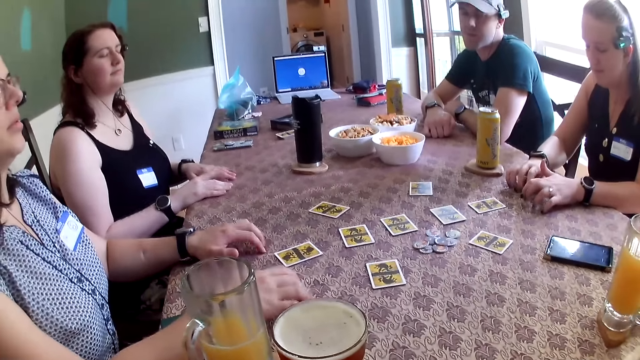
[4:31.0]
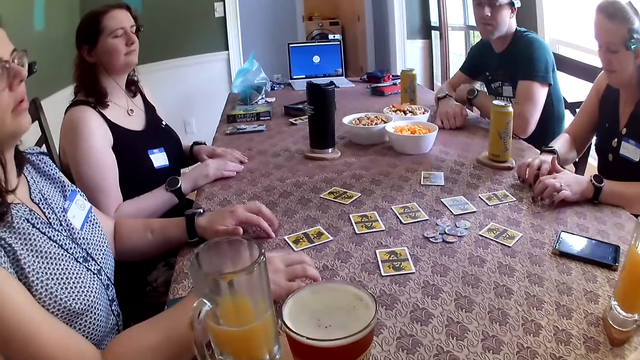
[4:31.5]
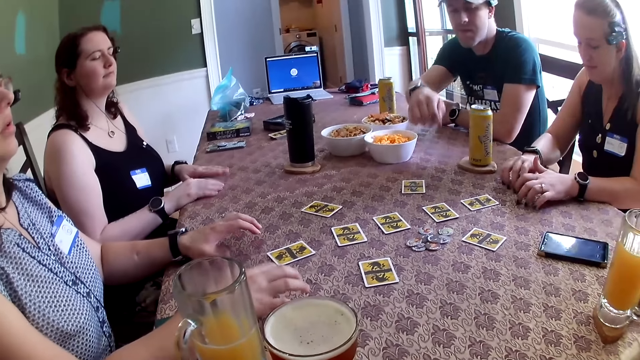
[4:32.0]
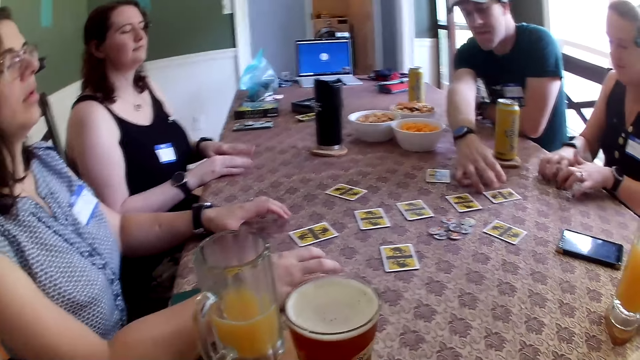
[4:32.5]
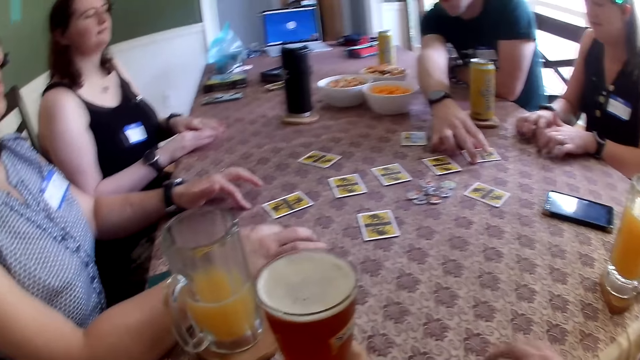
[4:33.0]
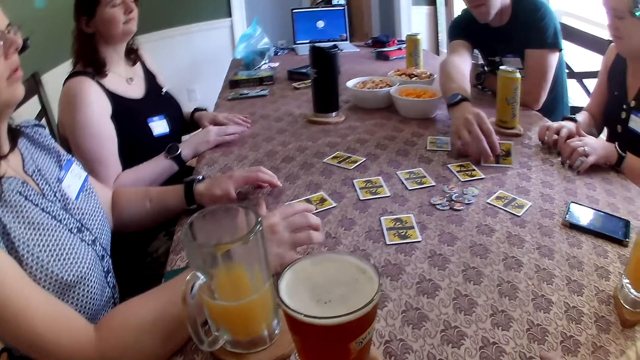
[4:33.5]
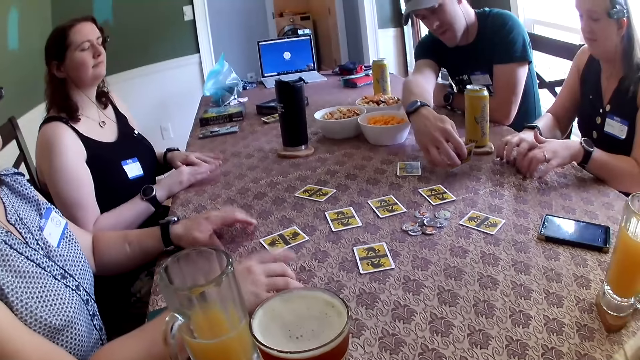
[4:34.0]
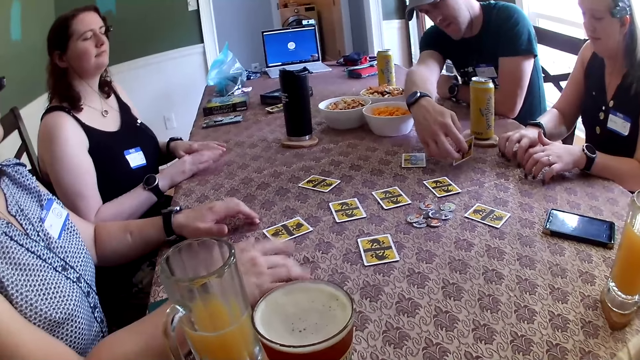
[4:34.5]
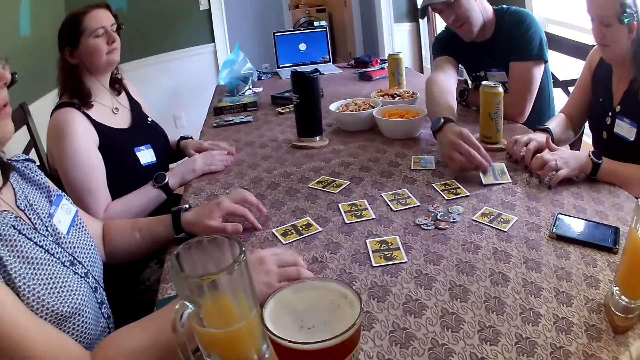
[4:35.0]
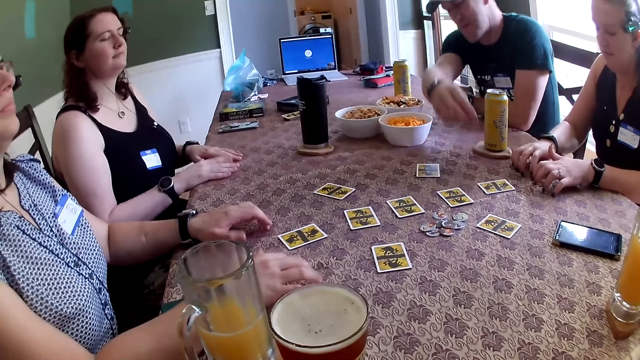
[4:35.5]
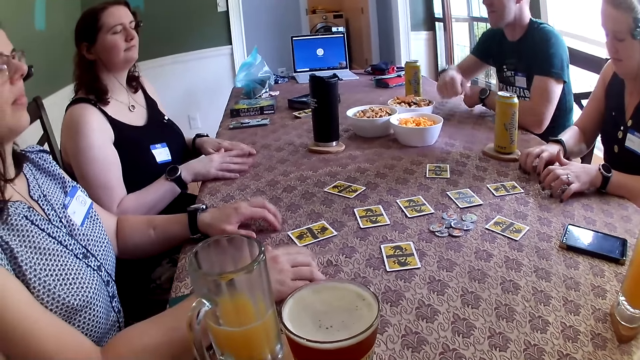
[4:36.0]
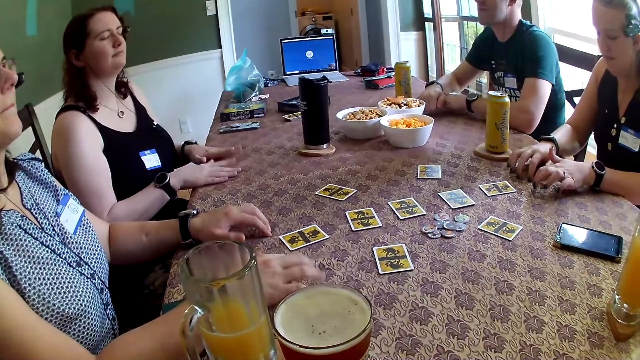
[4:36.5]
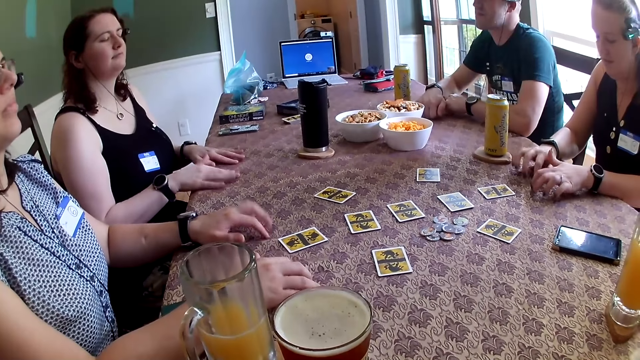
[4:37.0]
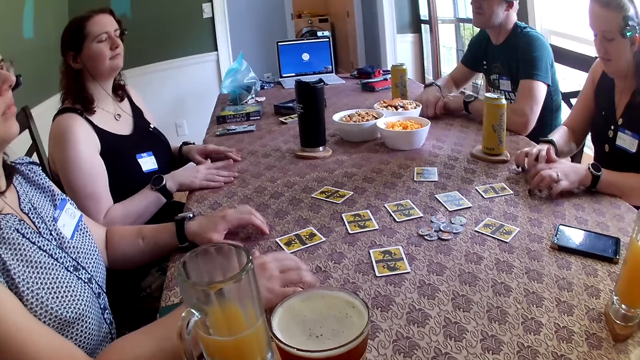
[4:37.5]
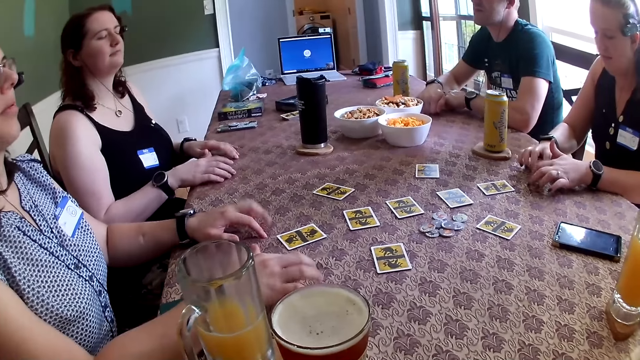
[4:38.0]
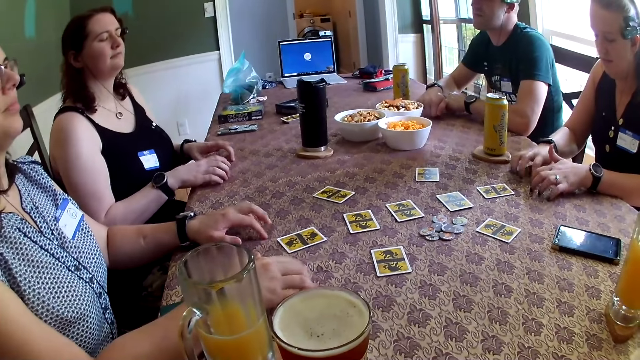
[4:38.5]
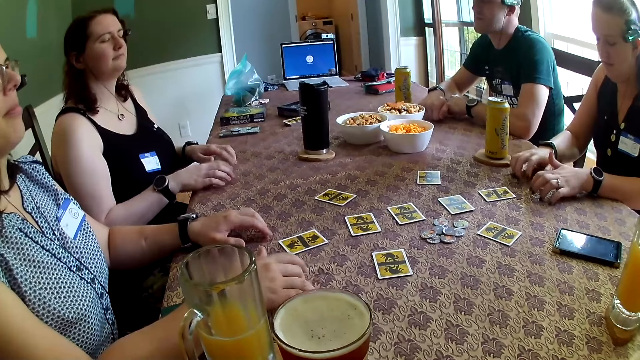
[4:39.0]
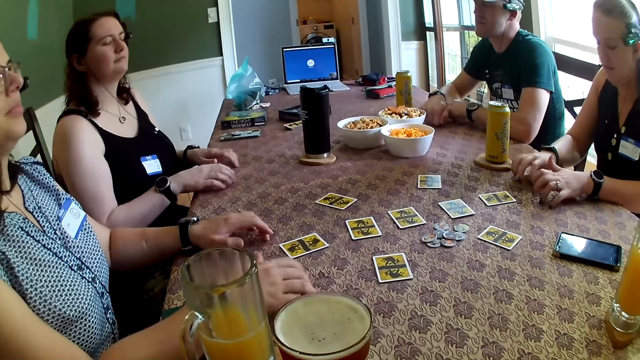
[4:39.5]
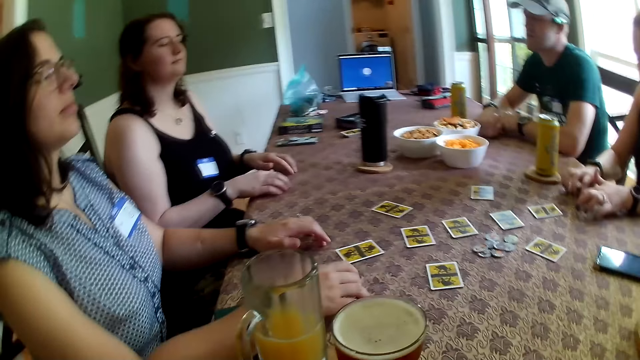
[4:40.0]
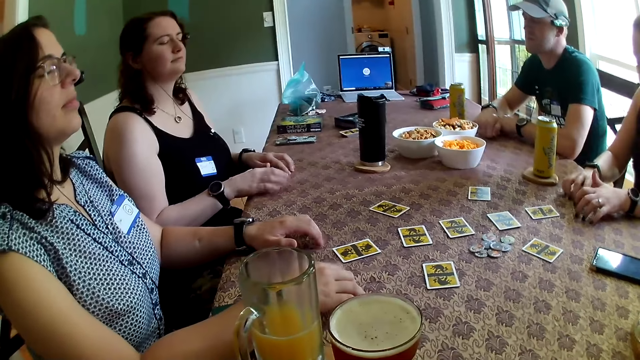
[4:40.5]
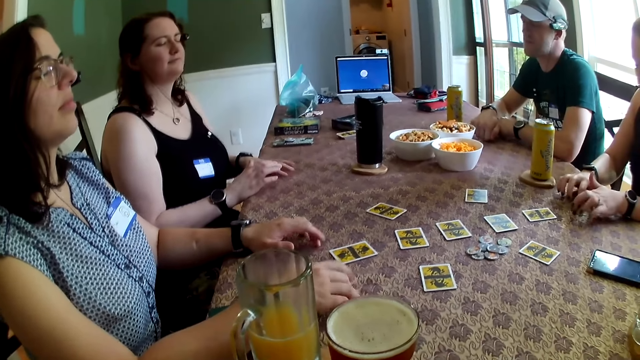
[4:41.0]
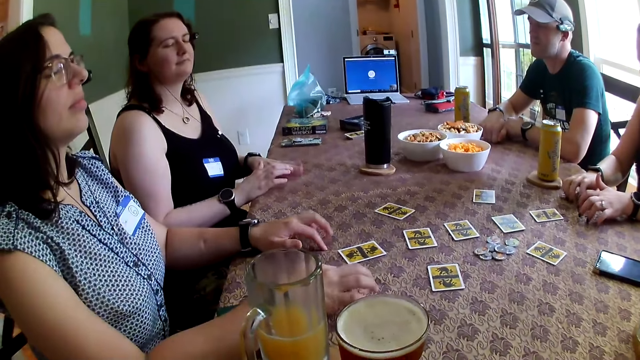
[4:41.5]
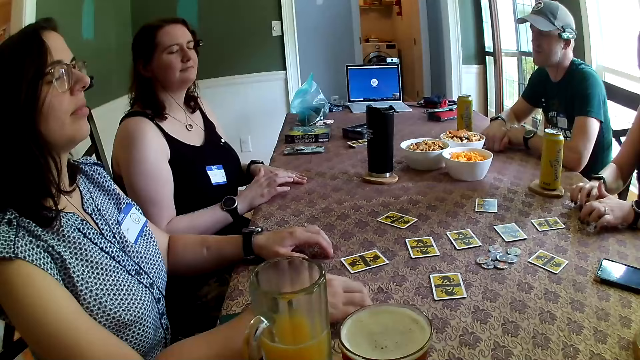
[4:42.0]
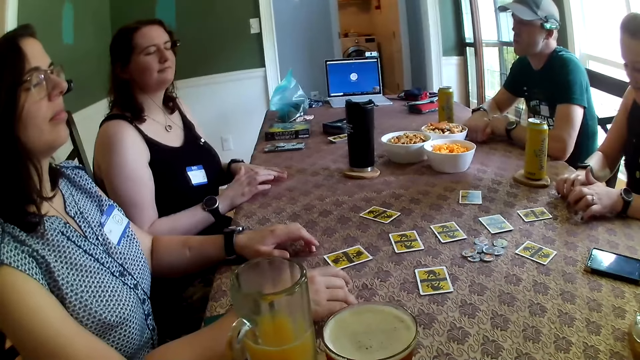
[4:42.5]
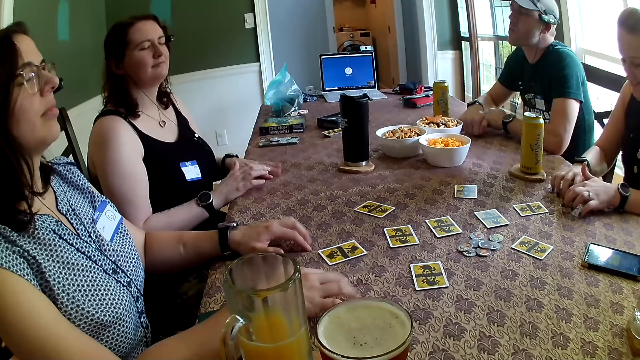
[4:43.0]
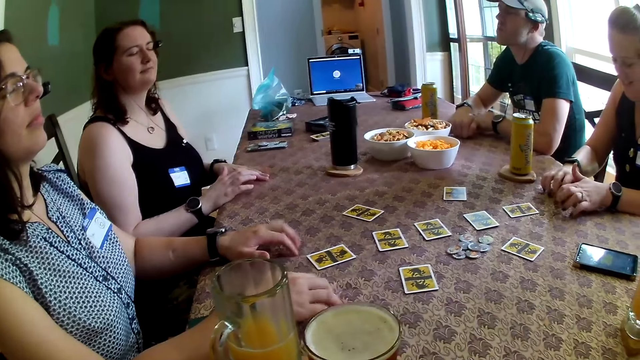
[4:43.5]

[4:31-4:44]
The man flips the card on the table with his right hand. The man bangs both hands on the table. The camera wearer talks to persons.

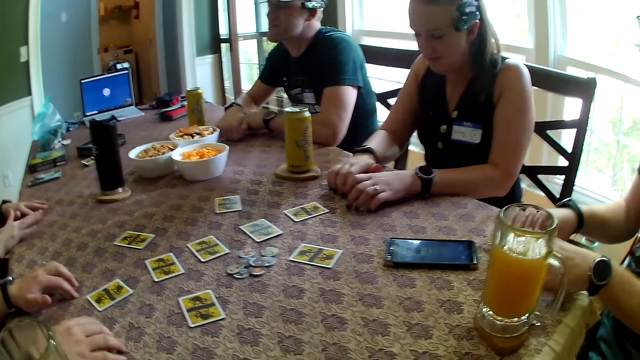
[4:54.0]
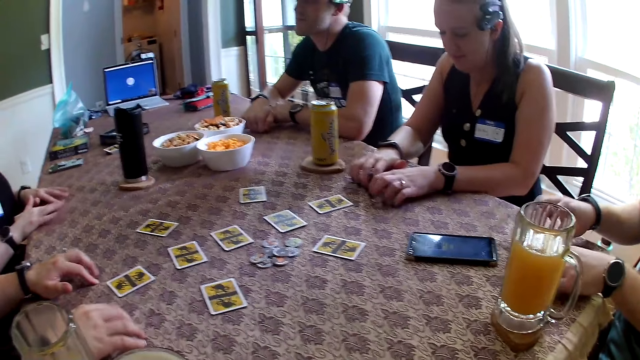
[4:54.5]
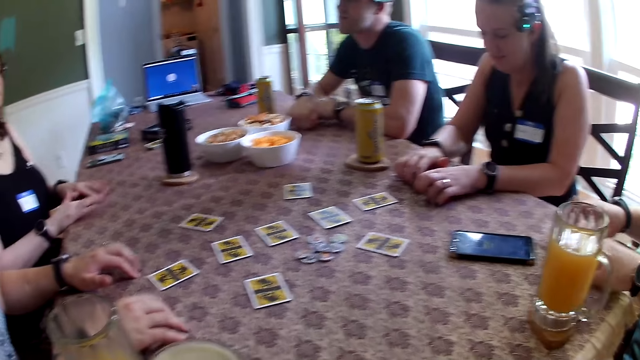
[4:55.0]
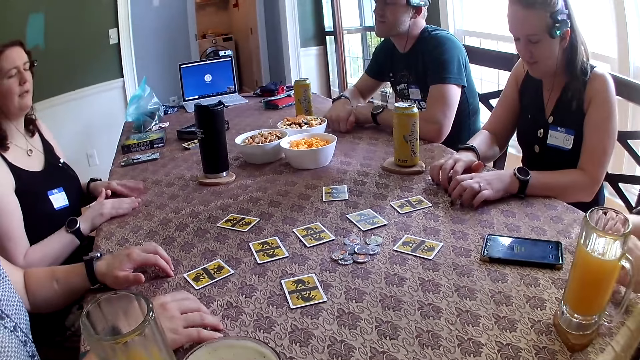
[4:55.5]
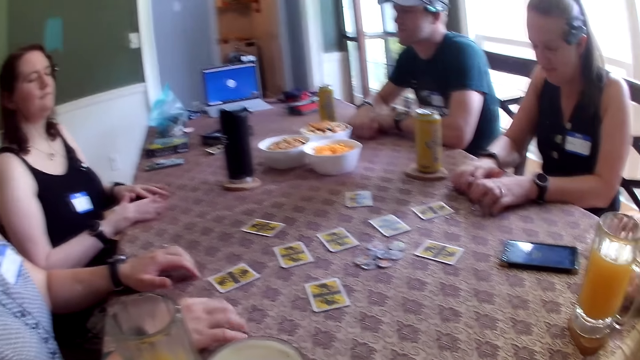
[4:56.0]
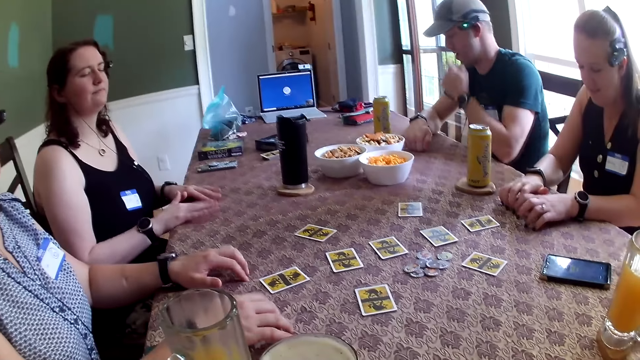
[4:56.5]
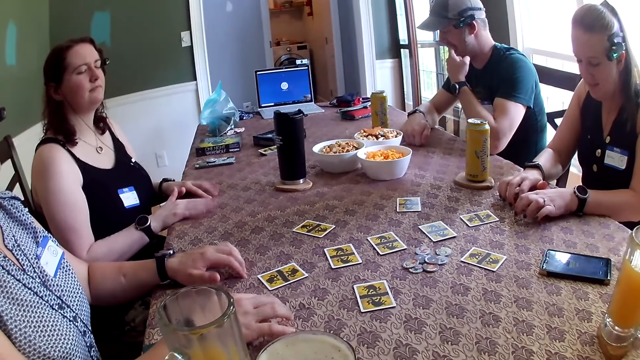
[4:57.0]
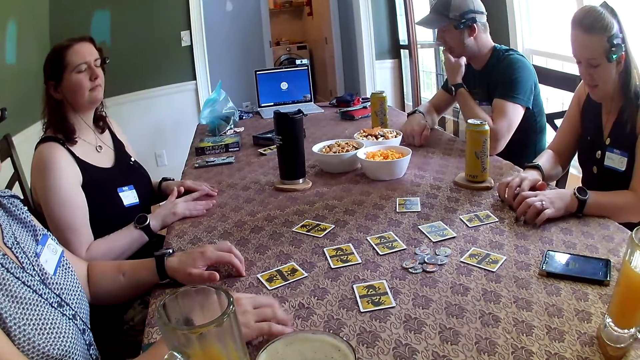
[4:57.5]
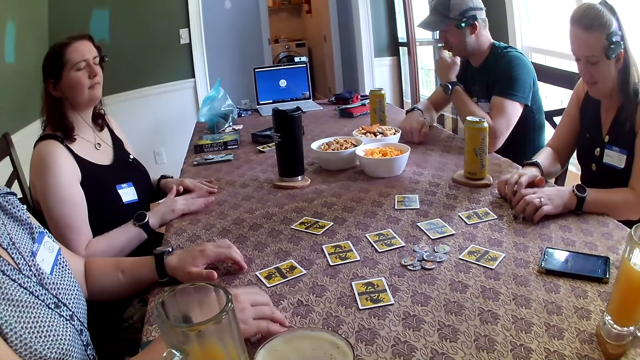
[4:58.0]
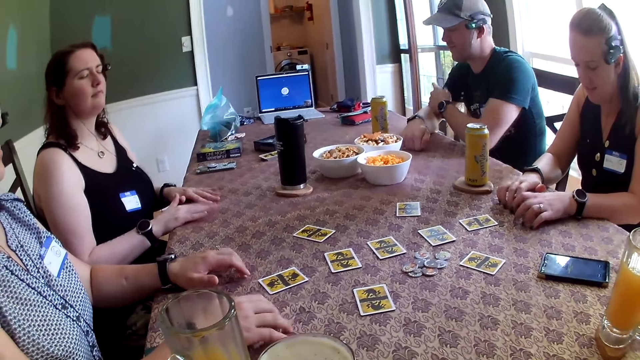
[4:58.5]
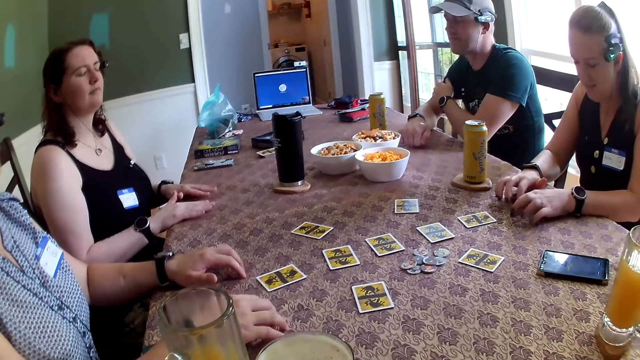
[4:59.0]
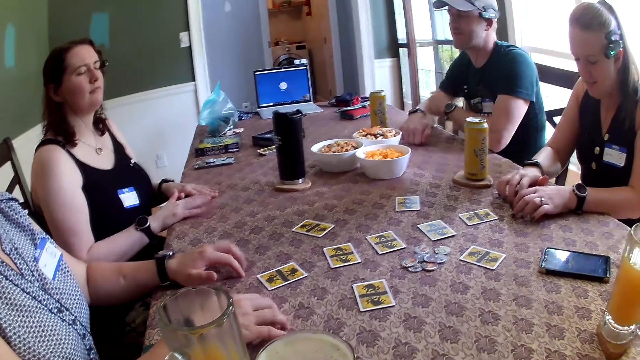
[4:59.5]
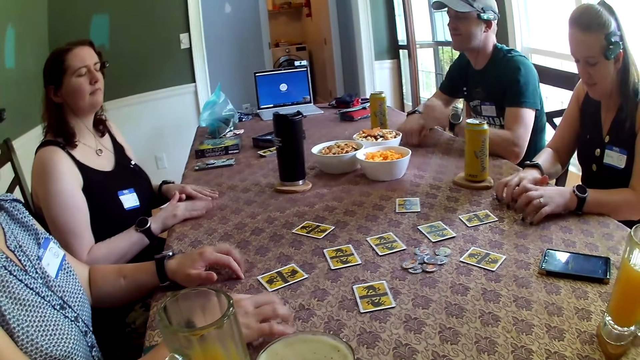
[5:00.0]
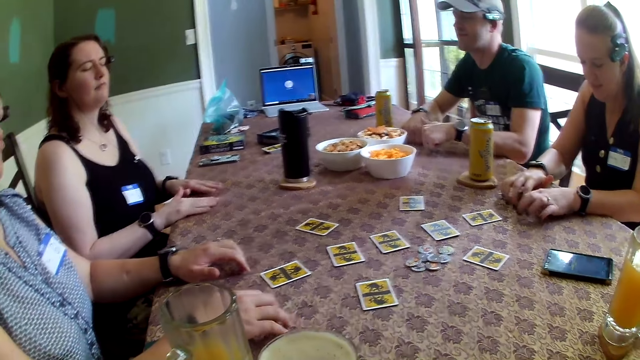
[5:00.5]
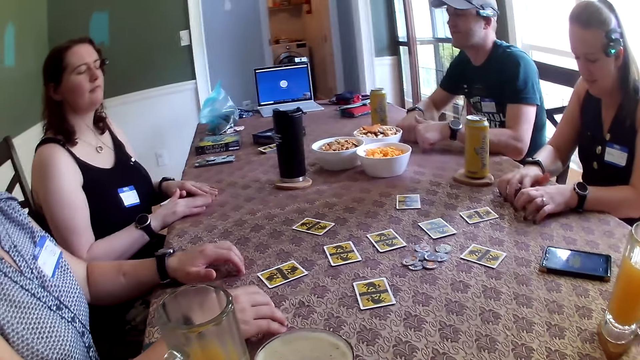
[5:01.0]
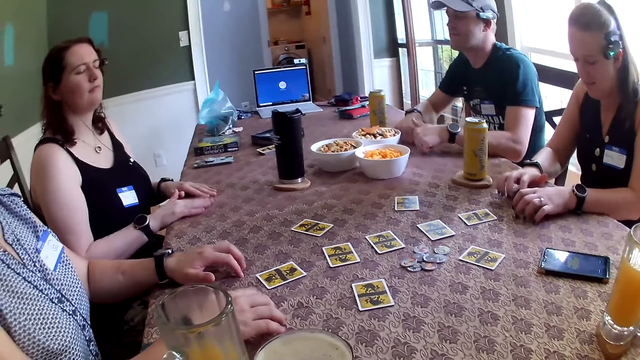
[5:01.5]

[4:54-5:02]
A man bangs the table with both hands. Another man bangs both hands on the table.
